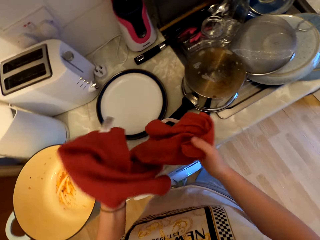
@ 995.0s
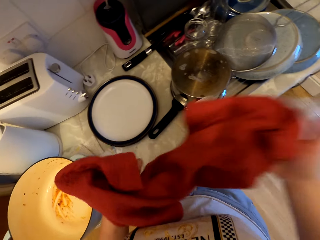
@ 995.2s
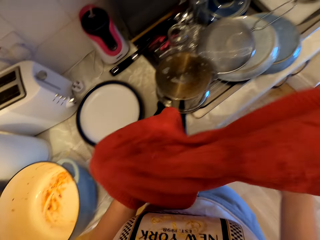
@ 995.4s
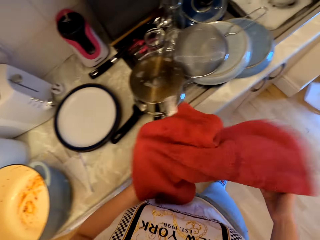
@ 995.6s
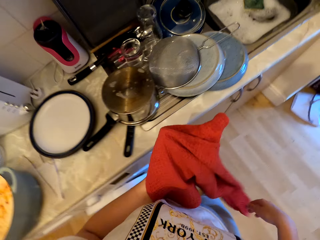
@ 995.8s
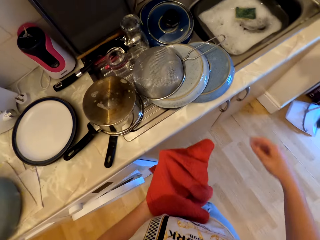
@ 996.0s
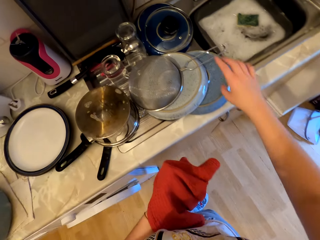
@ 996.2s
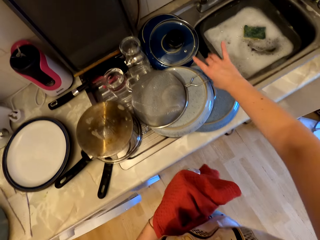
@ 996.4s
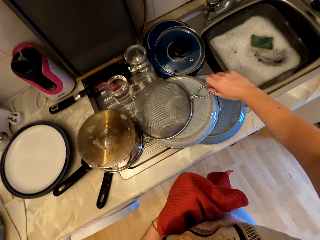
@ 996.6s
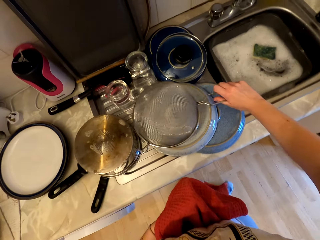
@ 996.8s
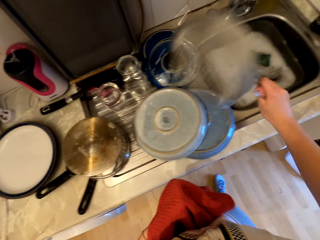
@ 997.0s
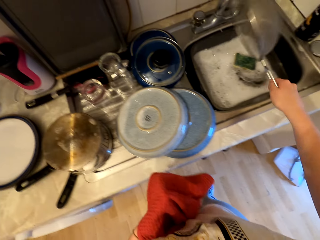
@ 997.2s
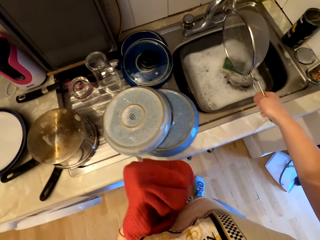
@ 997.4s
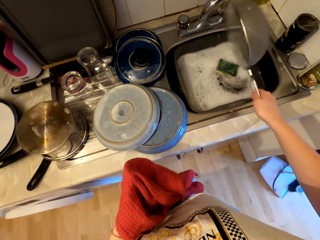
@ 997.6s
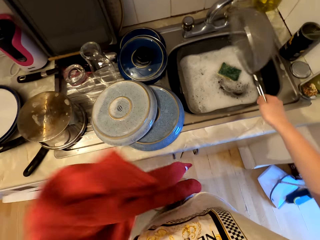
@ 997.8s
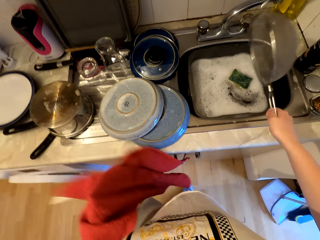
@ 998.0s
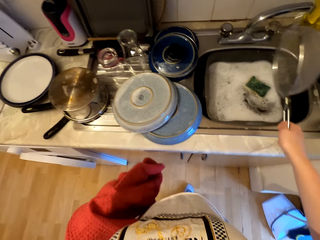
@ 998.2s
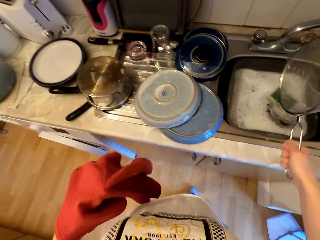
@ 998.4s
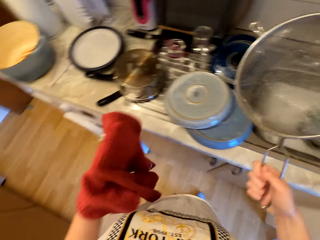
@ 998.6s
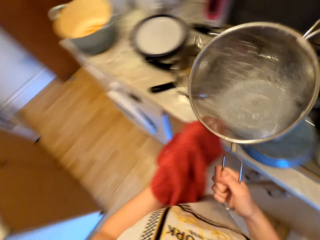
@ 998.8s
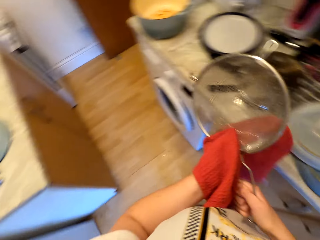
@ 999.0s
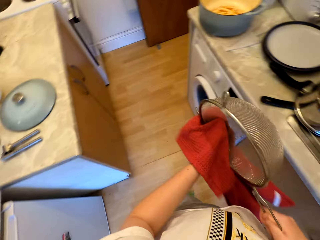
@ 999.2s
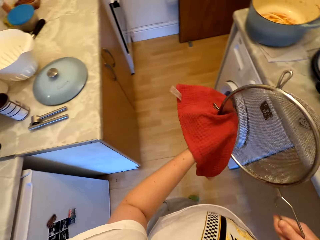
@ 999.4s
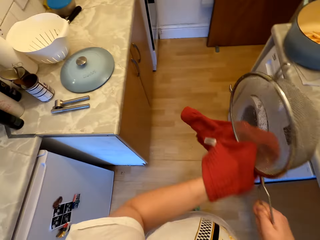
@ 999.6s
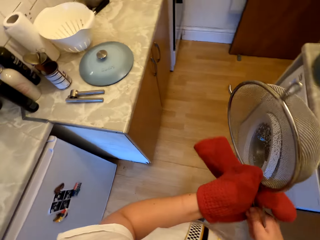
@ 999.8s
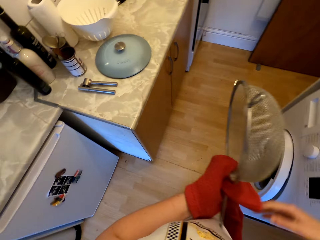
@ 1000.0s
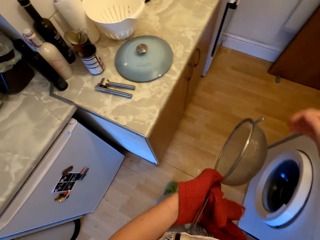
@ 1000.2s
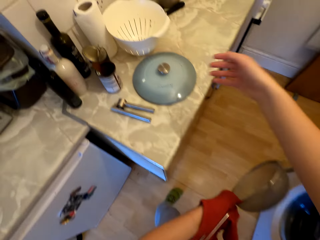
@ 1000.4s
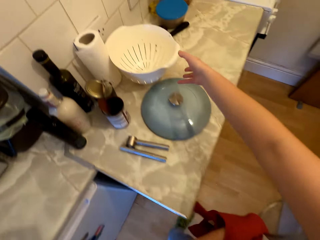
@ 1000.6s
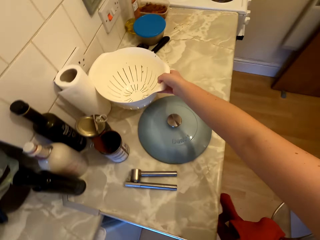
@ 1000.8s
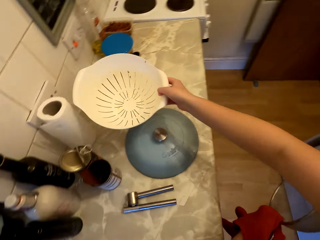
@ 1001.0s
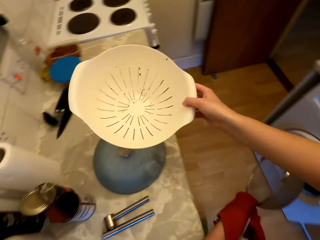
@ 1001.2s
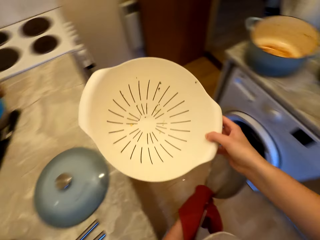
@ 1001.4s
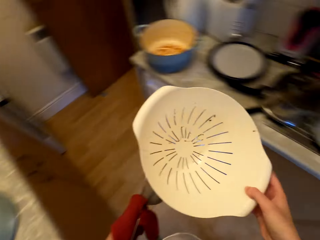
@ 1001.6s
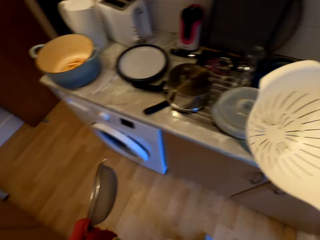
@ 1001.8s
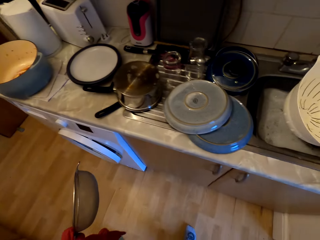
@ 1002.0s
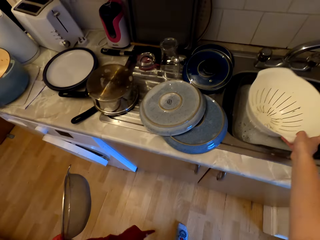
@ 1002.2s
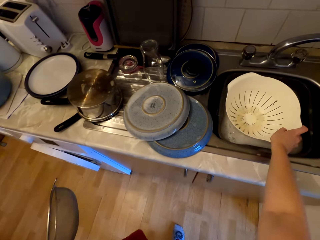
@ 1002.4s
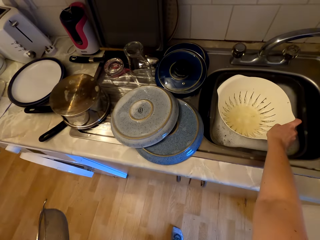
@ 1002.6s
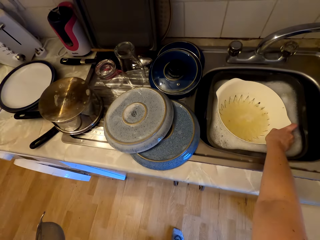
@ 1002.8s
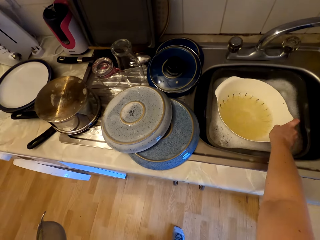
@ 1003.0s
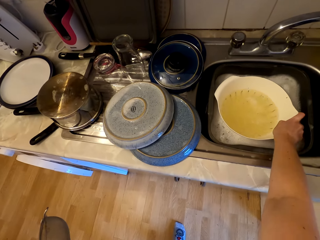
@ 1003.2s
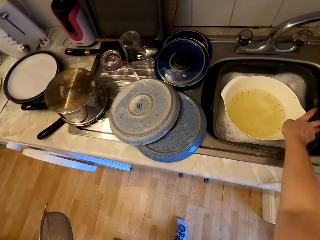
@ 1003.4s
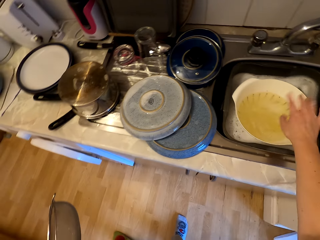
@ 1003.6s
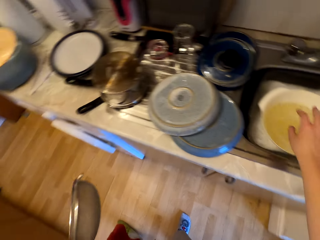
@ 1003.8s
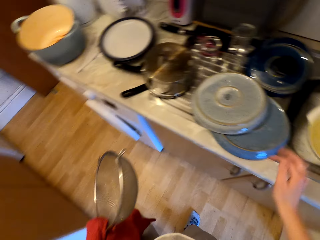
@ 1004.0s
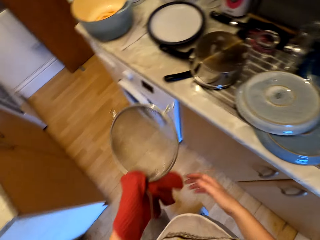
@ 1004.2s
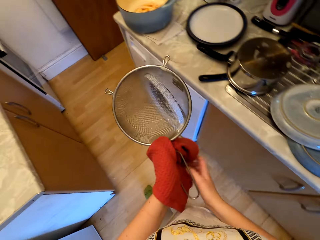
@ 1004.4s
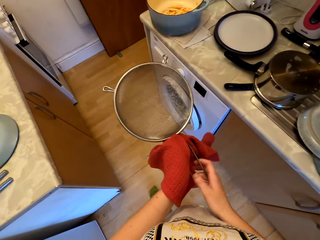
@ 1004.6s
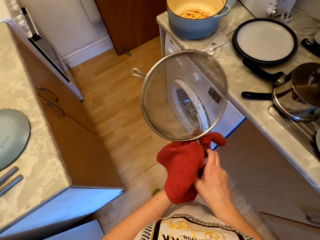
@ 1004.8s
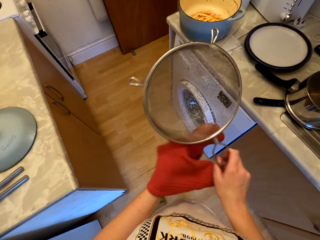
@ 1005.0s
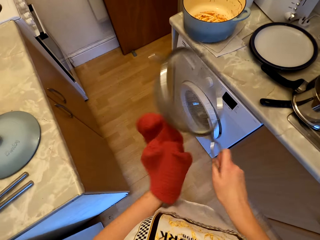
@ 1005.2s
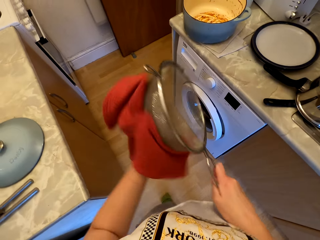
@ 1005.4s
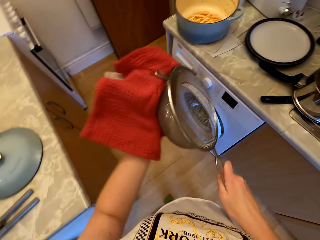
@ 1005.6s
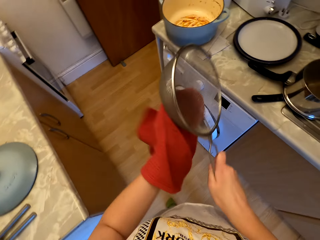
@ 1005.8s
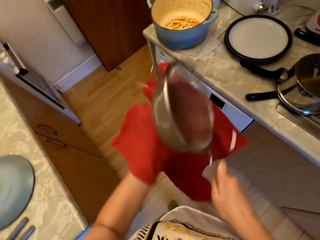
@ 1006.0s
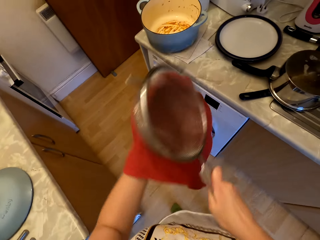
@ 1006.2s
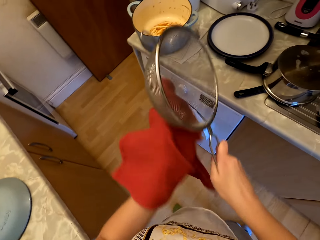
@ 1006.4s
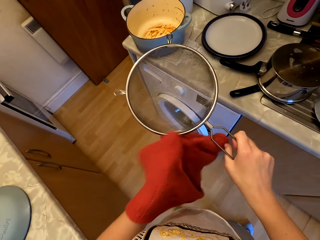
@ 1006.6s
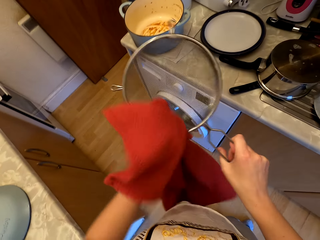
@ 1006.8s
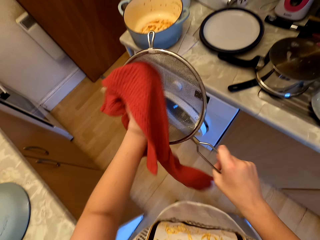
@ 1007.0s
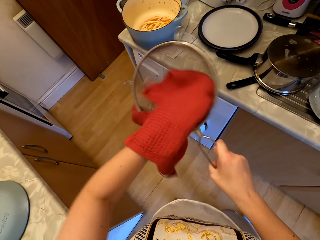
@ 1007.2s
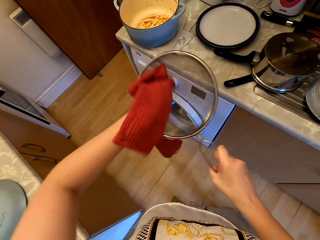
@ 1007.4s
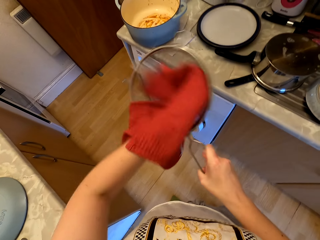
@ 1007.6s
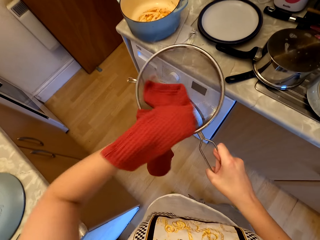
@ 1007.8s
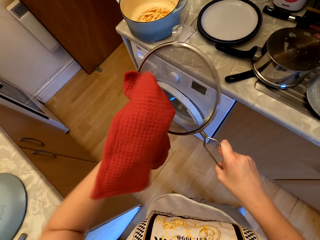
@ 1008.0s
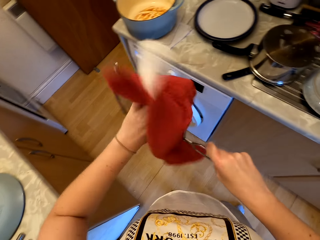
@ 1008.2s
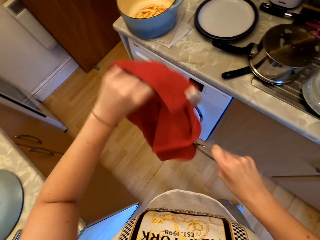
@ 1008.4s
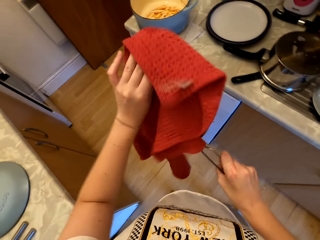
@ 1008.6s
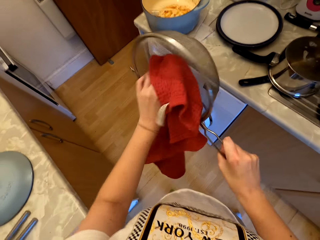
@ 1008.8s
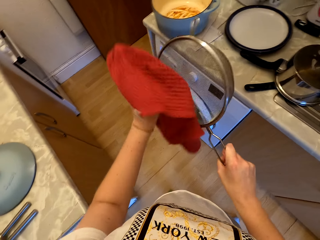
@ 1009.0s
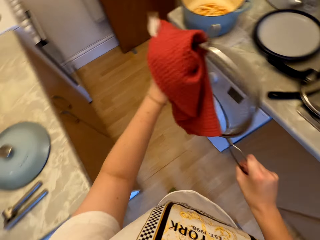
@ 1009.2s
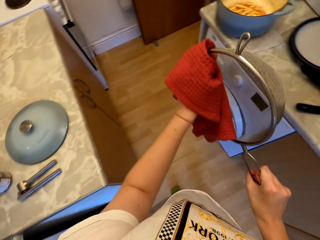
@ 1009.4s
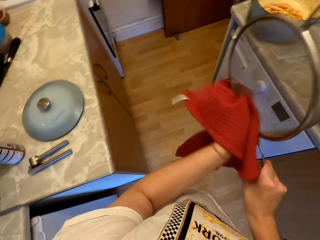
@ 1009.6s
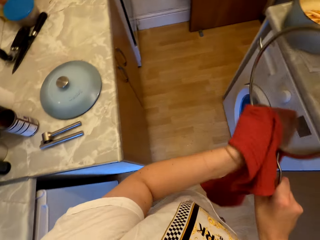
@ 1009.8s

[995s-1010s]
The camera wearer throws up the plate. They hold the sieve. They pick the sieve from the sink. They shake the sieve and wipe the sieve. They pick a basin from the countertop. They place the basin on the sink. They wipe the sieve.

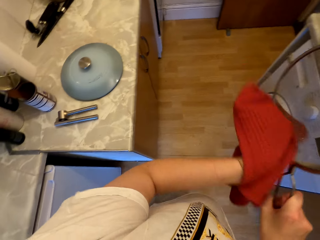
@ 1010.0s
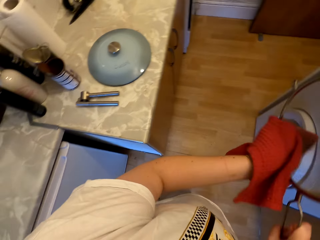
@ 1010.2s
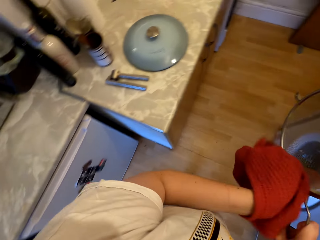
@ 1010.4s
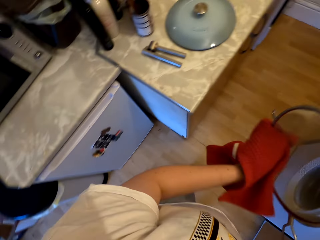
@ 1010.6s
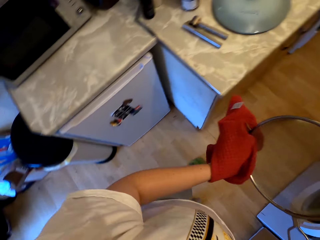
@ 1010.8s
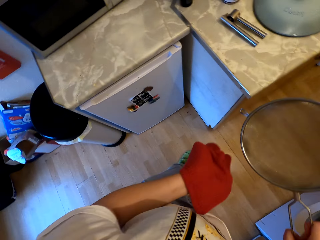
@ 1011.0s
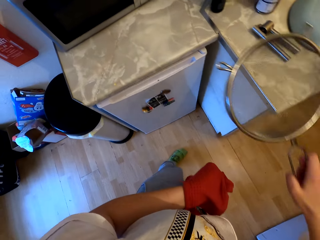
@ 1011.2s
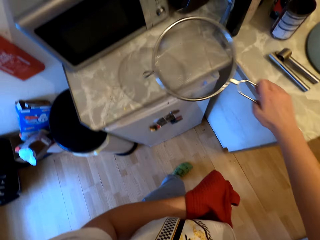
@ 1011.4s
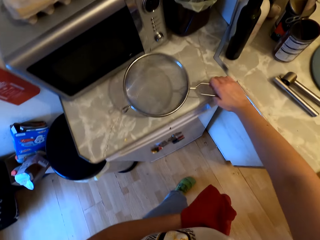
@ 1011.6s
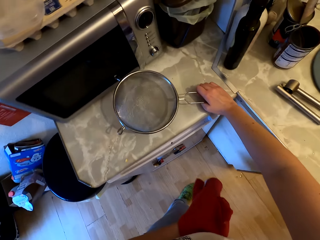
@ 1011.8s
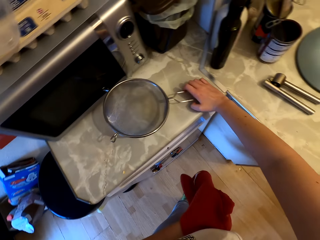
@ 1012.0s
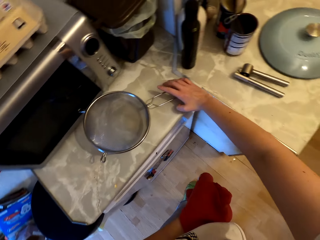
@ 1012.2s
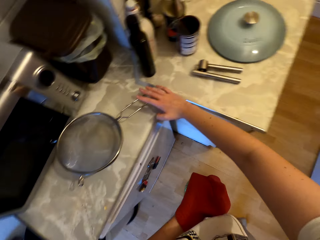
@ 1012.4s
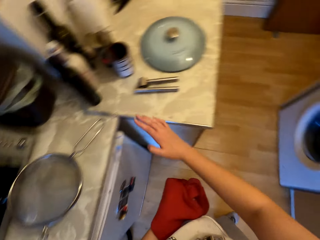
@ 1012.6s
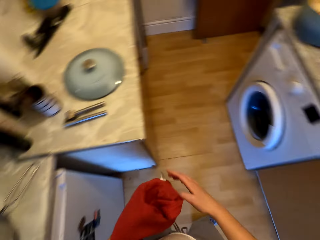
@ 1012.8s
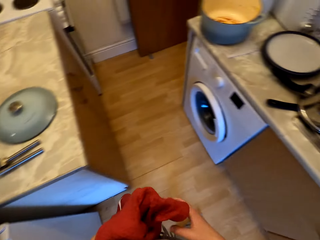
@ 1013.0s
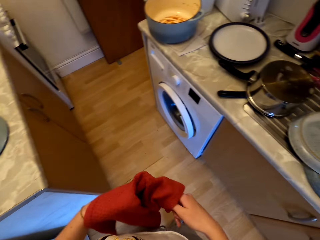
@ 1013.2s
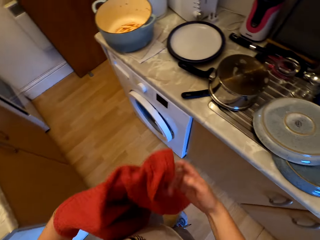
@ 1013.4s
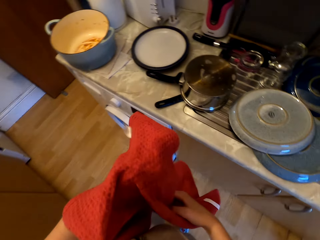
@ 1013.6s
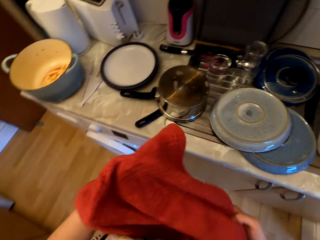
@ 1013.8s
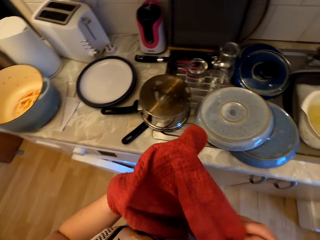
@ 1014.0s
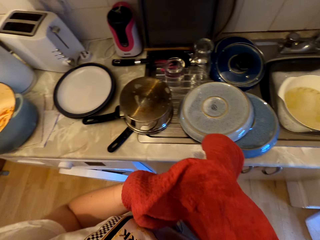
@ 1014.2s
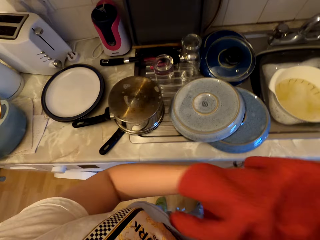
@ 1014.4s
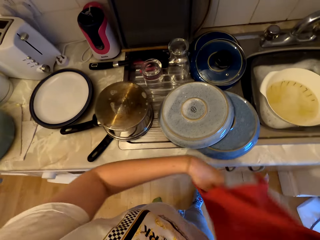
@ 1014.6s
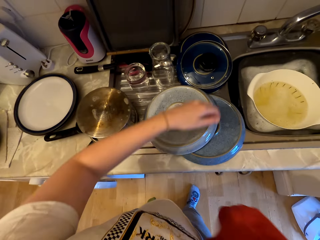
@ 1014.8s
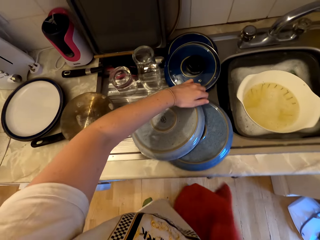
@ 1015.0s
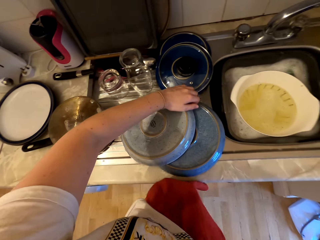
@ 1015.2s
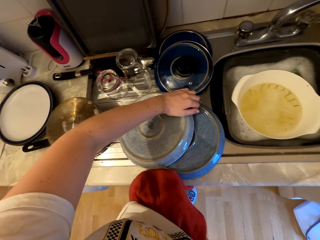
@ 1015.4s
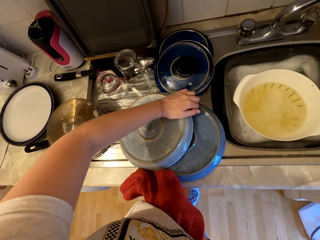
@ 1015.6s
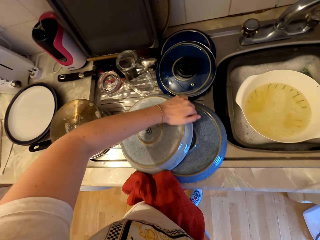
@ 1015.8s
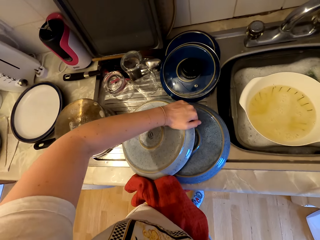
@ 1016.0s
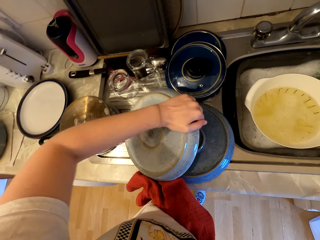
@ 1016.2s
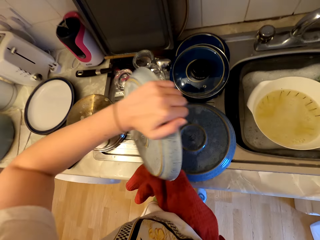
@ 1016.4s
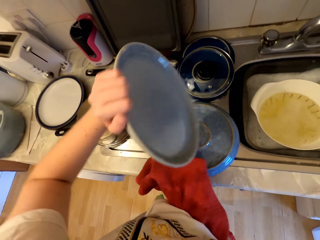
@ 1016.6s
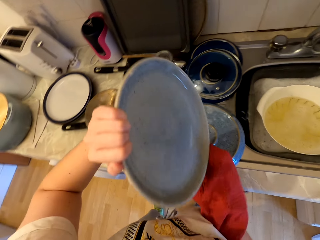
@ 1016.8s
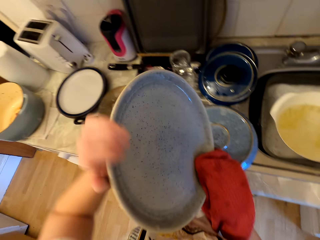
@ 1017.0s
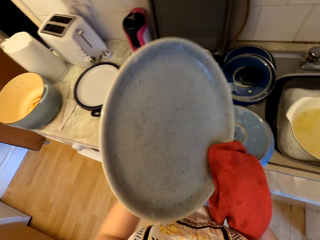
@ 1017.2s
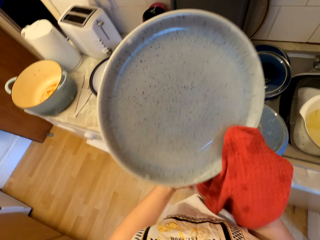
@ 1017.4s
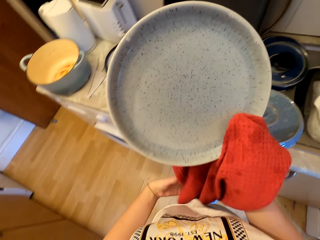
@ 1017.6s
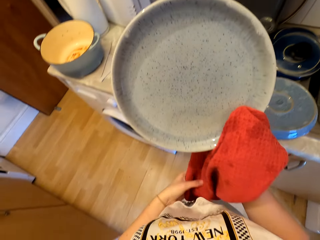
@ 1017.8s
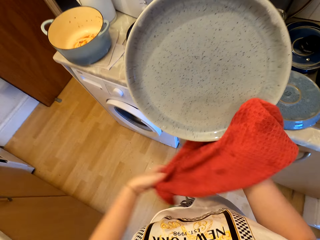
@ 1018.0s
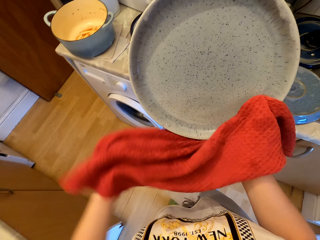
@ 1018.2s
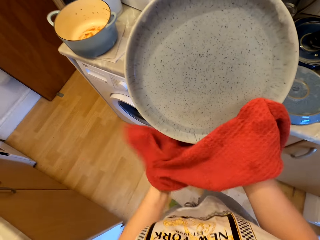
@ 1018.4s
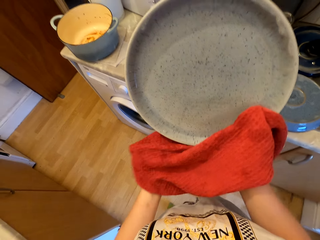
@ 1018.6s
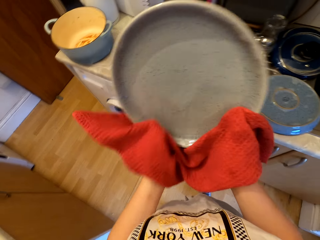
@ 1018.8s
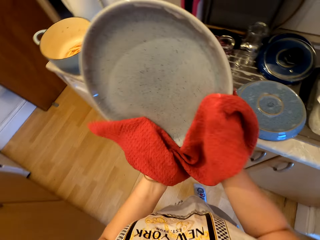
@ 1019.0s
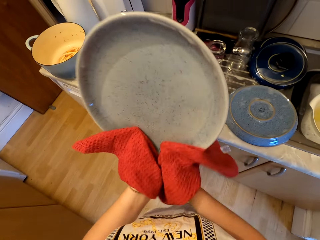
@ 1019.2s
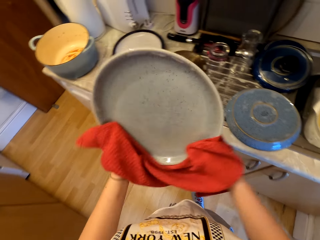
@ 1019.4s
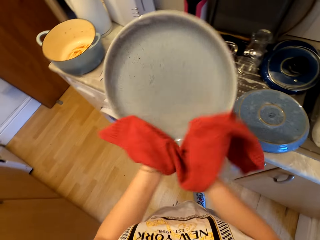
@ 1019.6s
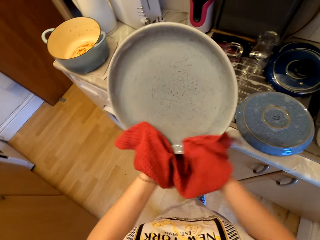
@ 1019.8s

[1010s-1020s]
The camera wearer places the sieve on the countertop. They move around. They pick a metallic lid or plate from the sink. They wipe the metallic lid.
